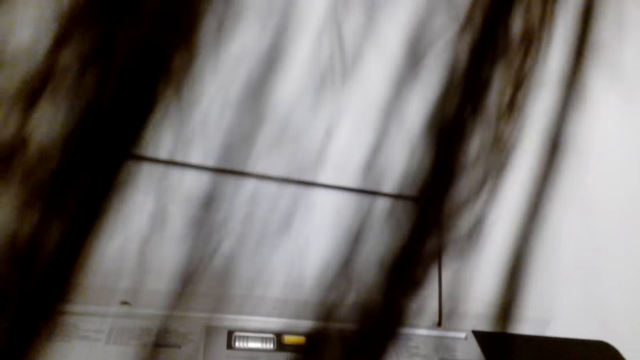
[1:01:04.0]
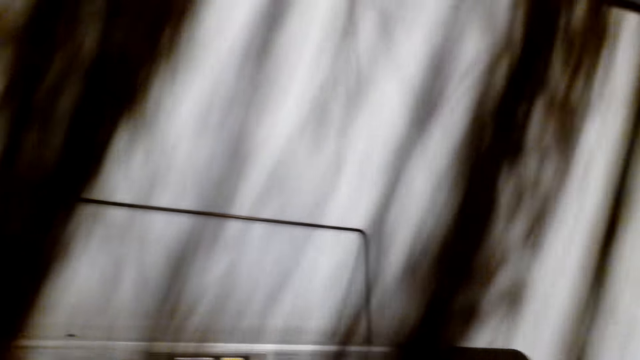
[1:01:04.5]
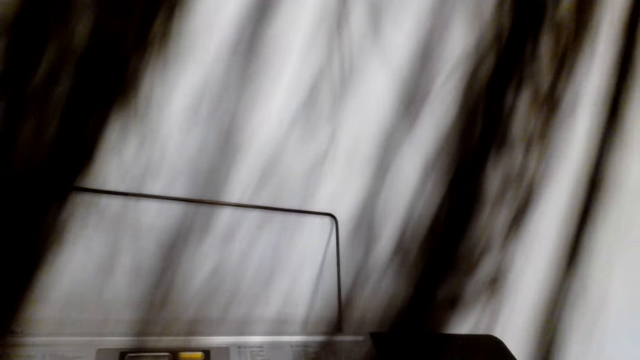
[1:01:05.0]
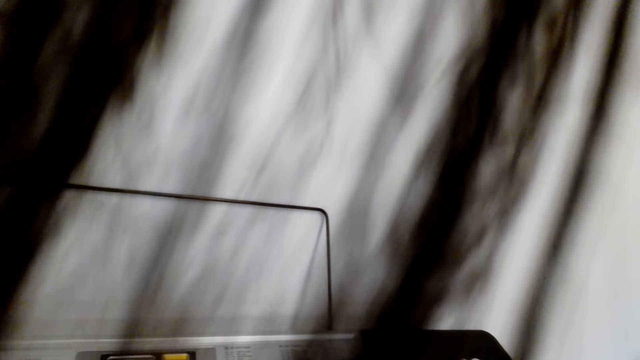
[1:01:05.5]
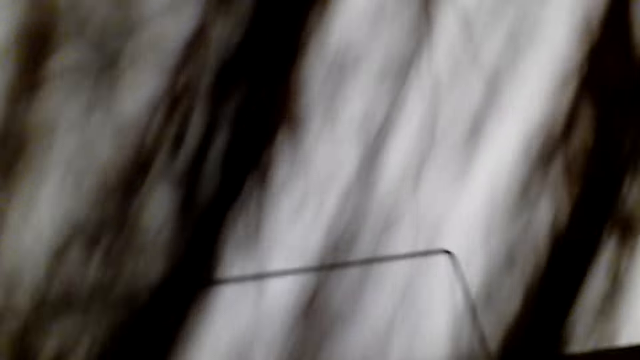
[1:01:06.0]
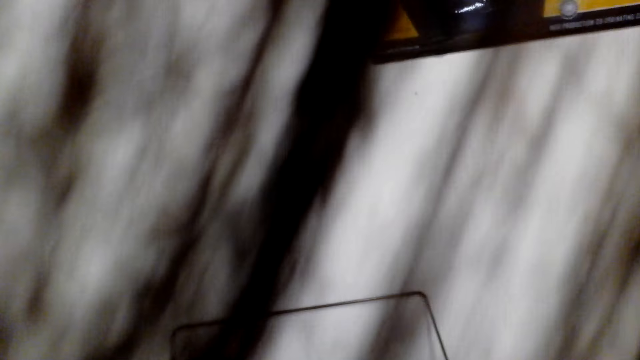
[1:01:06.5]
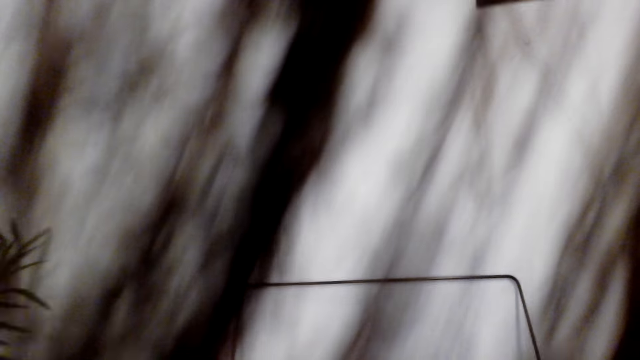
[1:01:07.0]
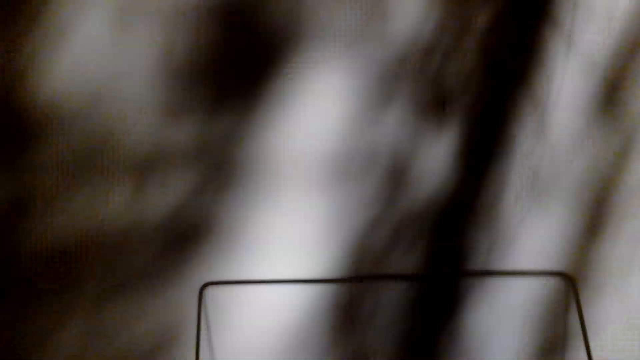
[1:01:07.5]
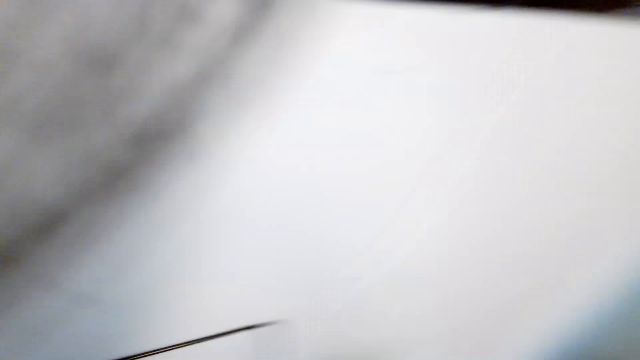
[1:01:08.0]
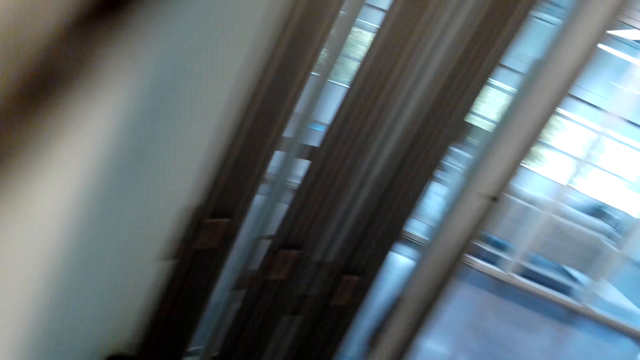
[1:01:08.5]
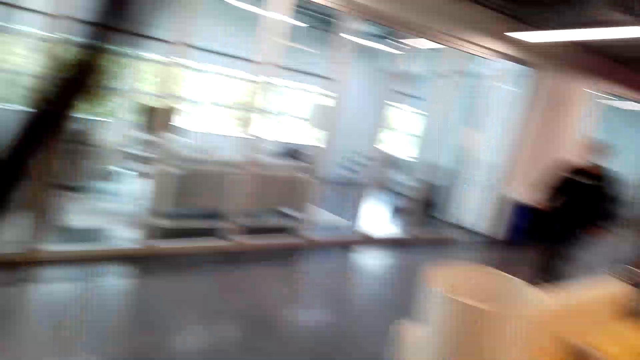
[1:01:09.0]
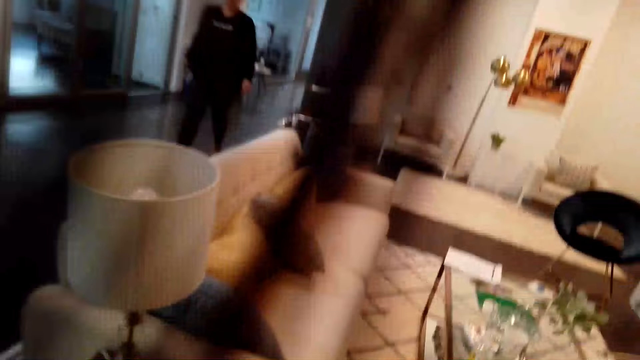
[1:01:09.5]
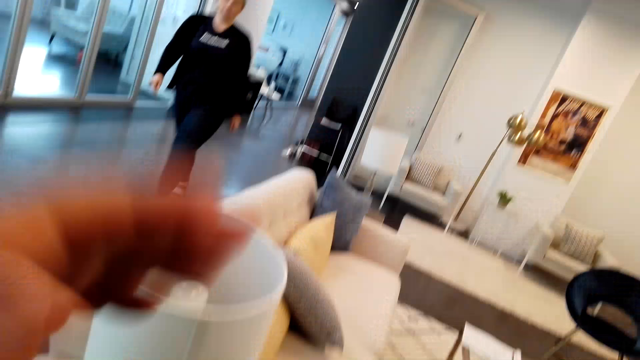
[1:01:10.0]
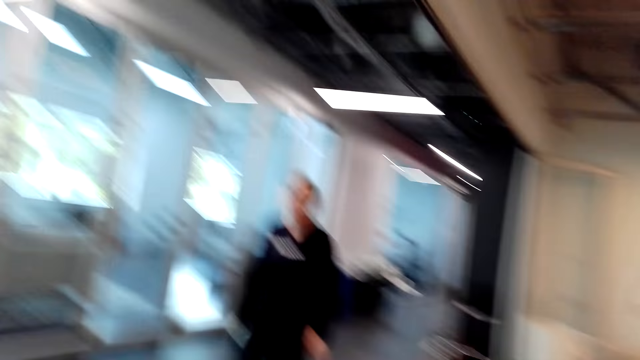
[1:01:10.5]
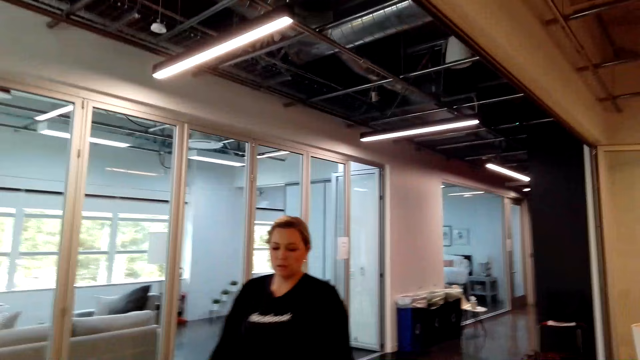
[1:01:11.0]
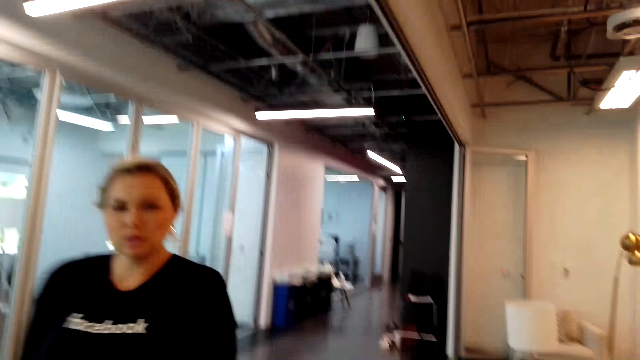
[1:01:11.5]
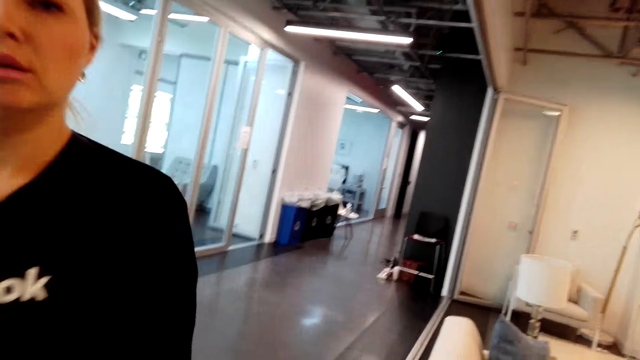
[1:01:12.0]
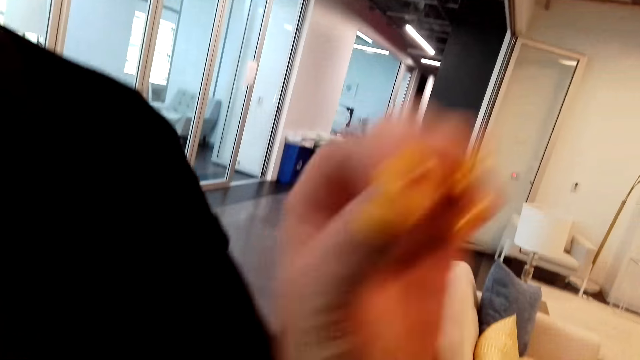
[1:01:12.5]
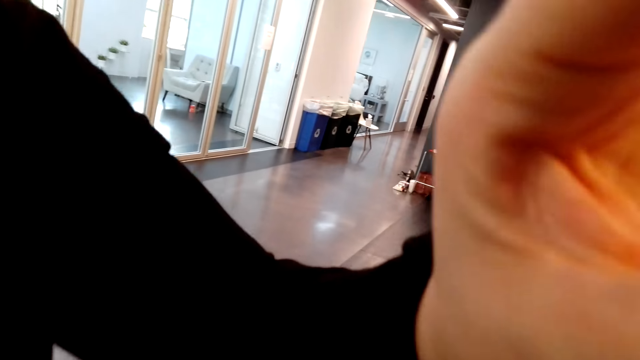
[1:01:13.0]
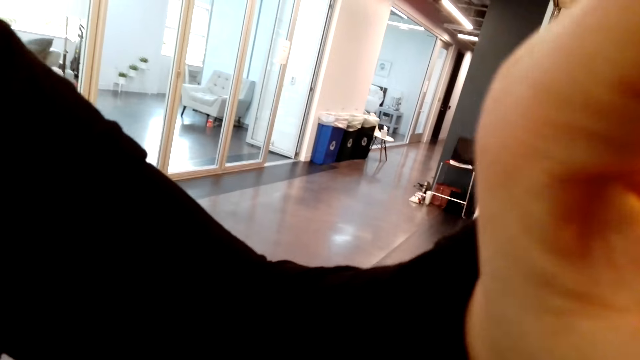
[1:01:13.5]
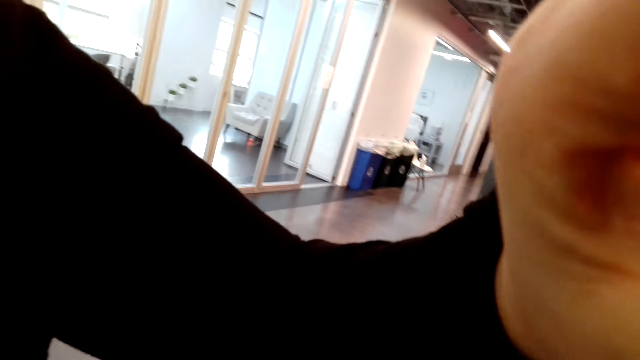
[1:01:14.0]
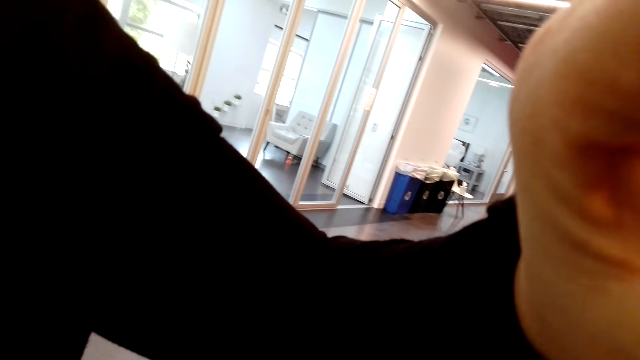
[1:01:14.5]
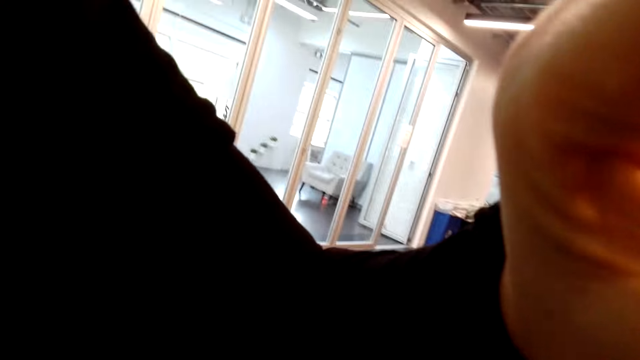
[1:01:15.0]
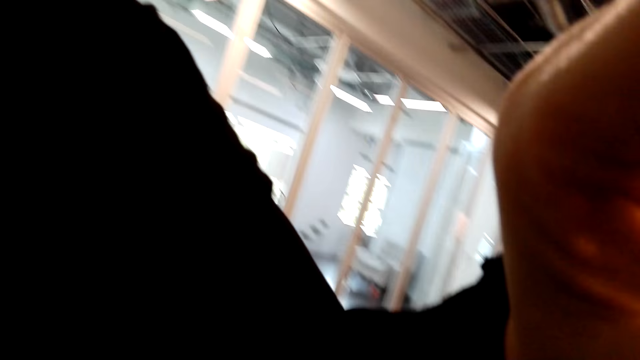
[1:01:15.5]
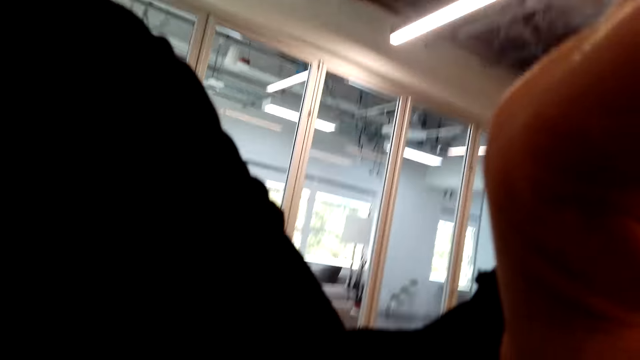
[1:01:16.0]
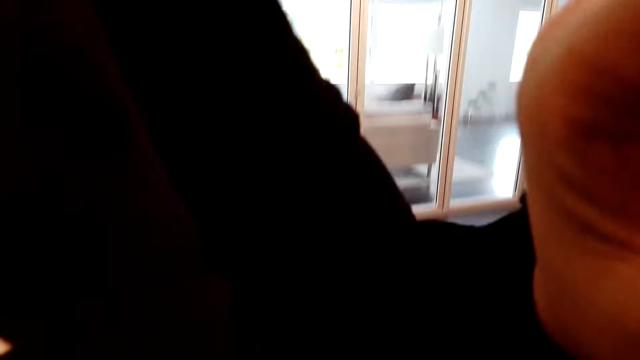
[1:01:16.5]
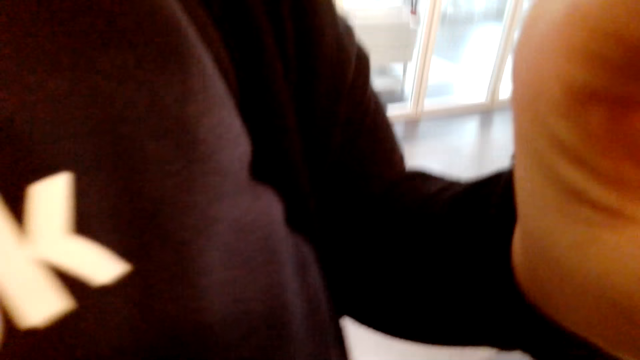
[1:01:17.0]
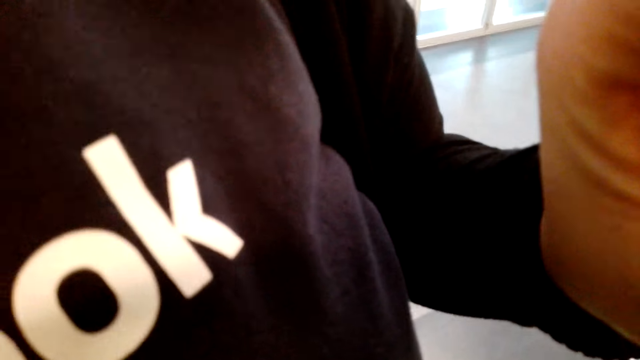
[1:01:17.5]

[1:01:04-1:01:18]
The camera wearer turns around. They walk around. A woman walks to the camera wearer. The woman removes the camera from the camera wearer. The woman raises a hand towards the camera wearer.

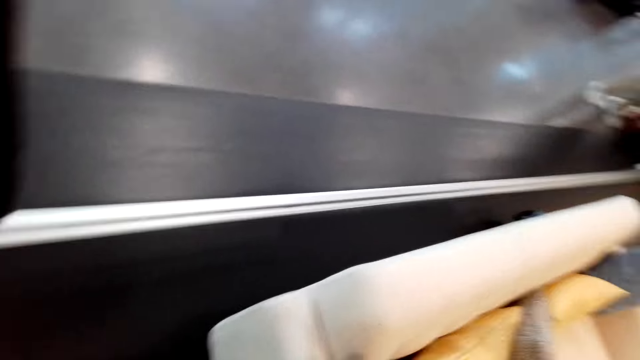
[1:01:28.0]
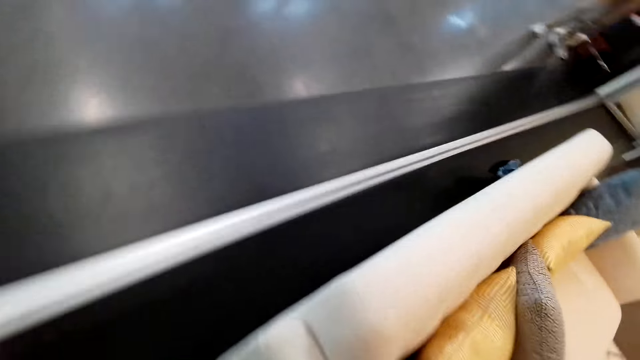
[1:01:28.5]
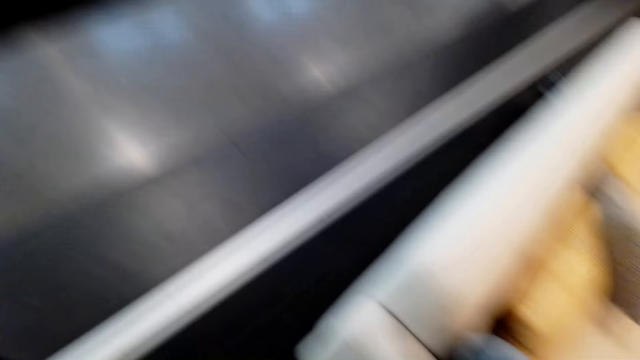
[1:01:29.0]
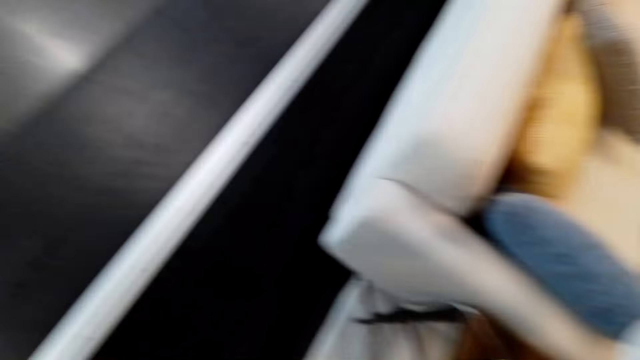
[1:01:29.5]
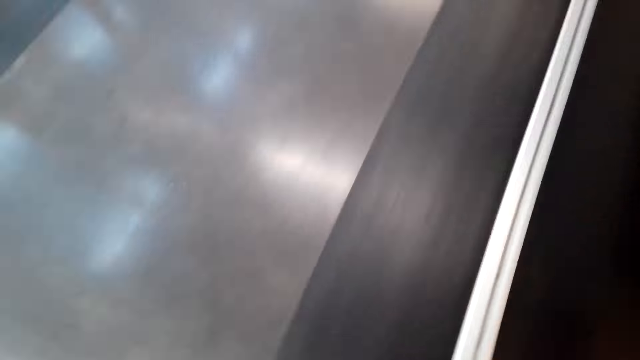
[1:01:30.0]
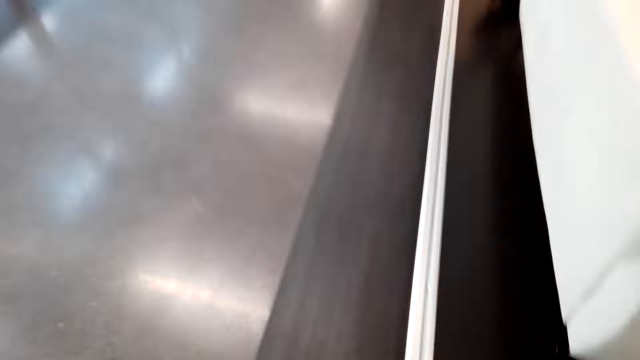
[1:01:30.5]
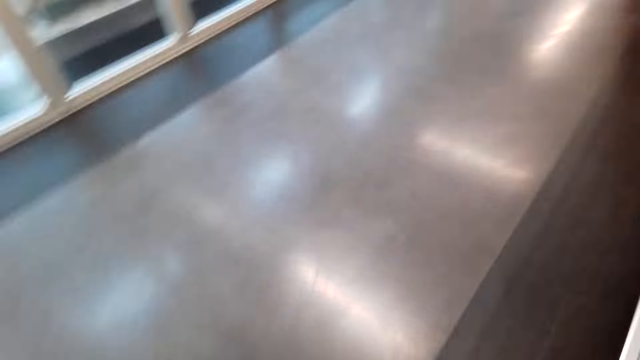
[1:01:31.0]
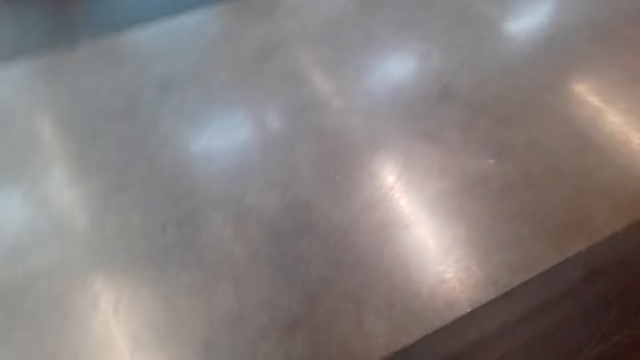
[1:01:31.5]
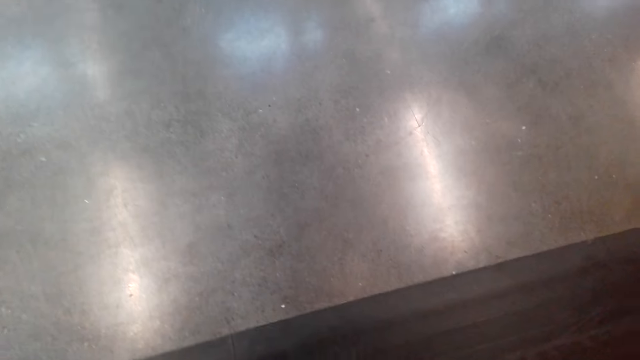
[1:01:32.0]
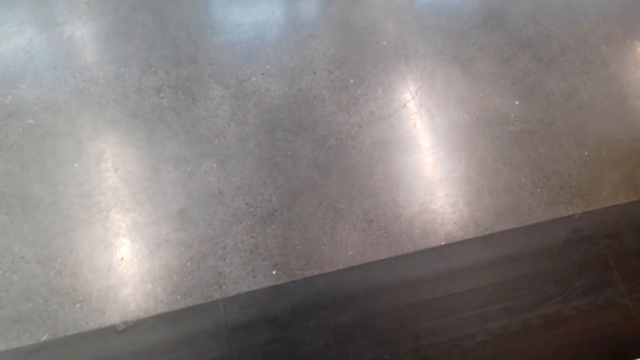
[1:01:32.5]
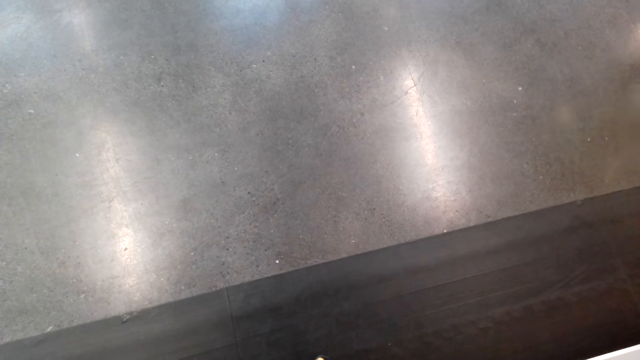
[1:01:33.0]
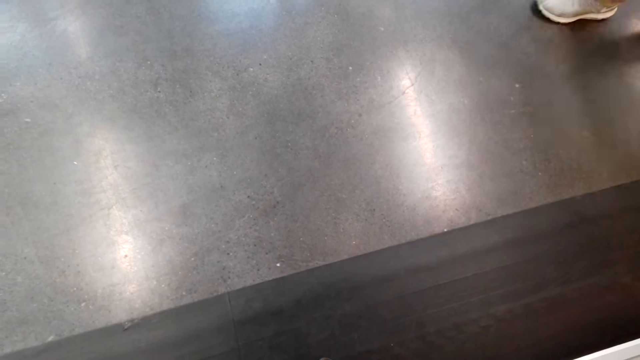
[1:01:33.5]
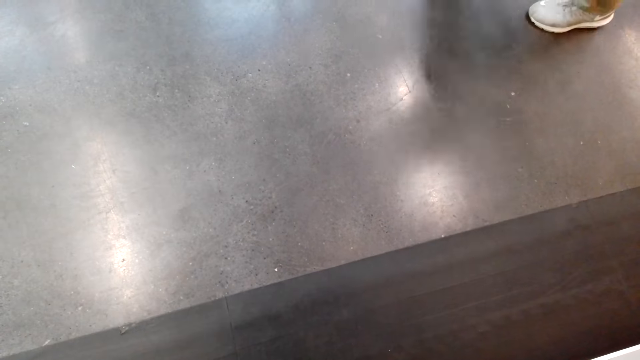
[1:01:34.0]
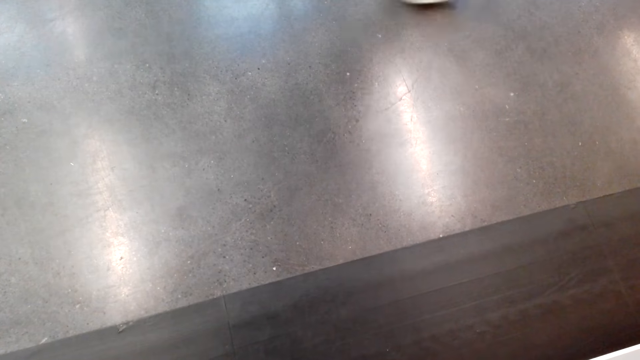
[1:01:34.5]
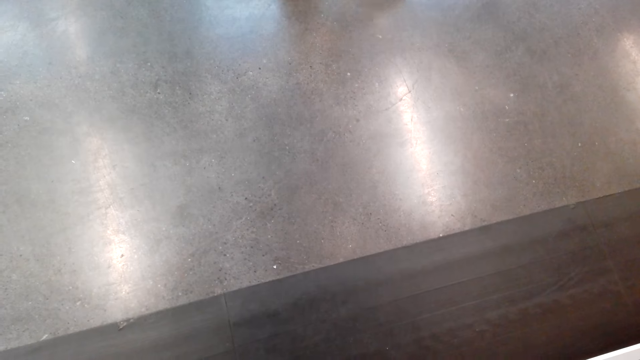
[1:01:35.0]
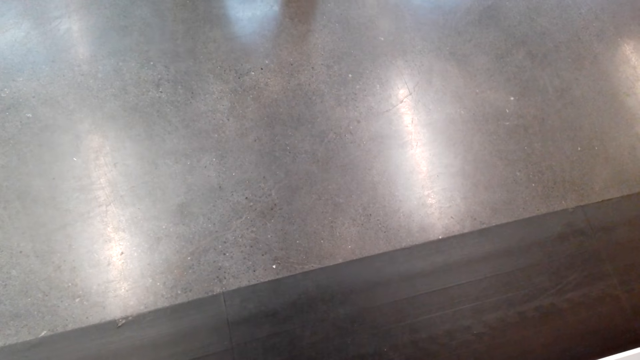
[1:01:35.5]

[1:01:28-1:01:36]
The camera wearer stands on one place.
